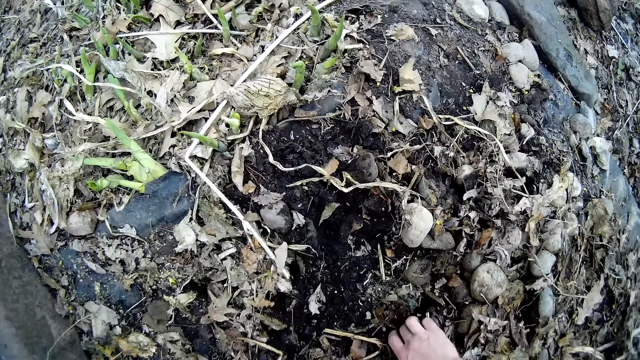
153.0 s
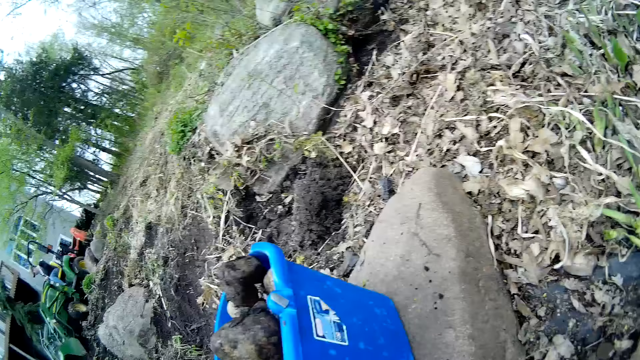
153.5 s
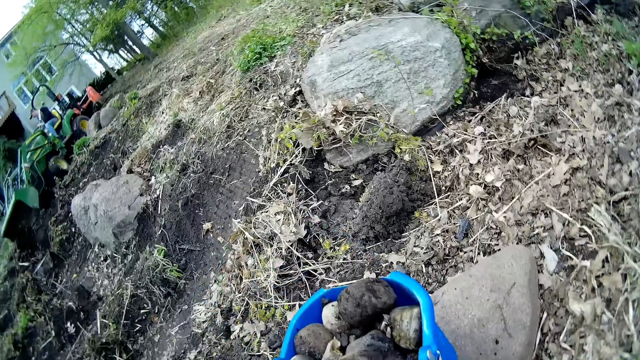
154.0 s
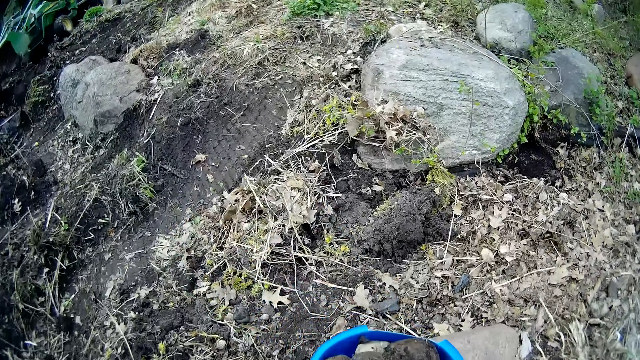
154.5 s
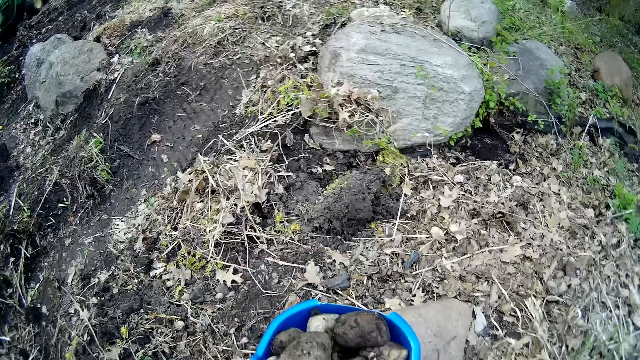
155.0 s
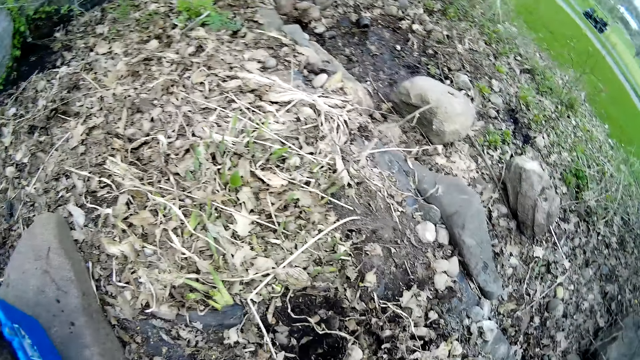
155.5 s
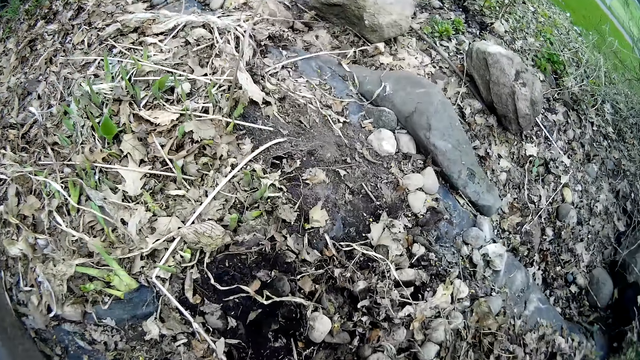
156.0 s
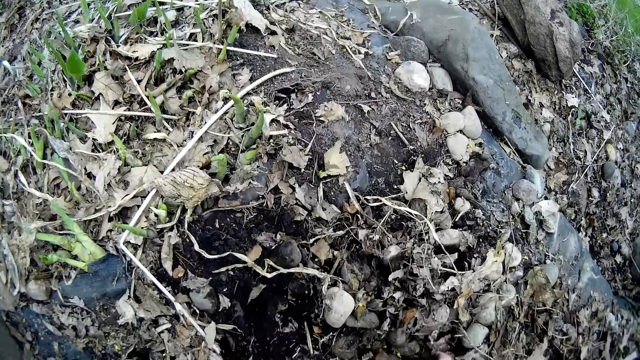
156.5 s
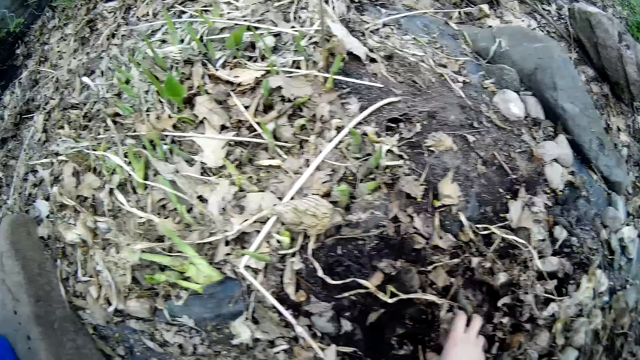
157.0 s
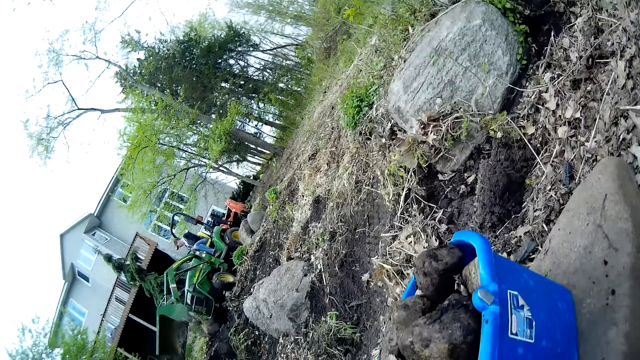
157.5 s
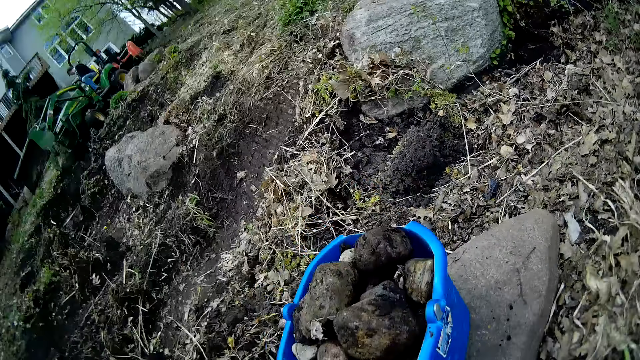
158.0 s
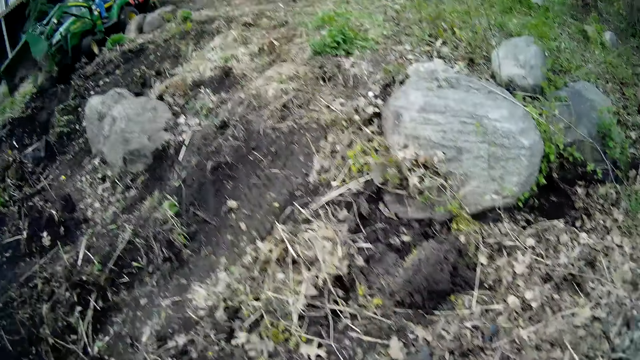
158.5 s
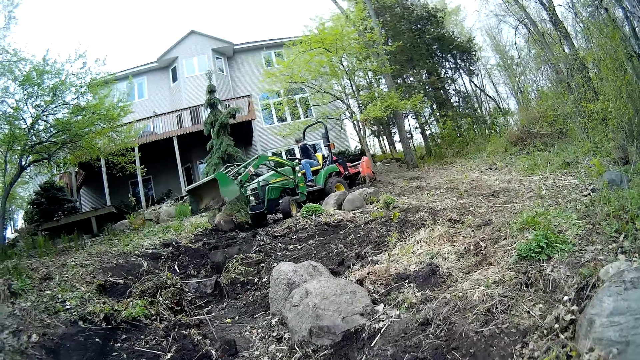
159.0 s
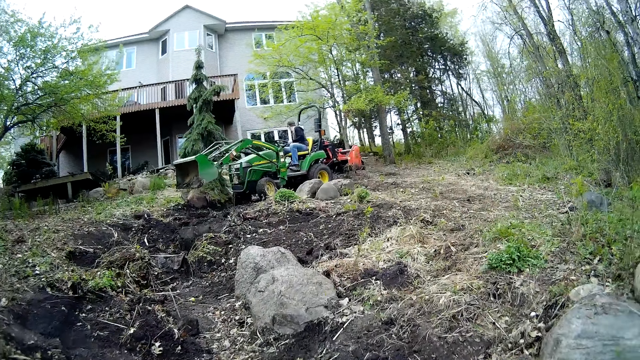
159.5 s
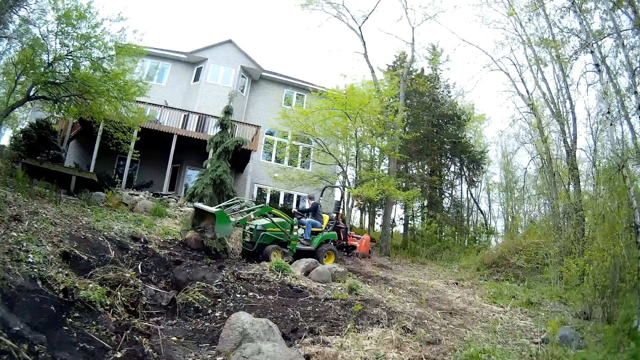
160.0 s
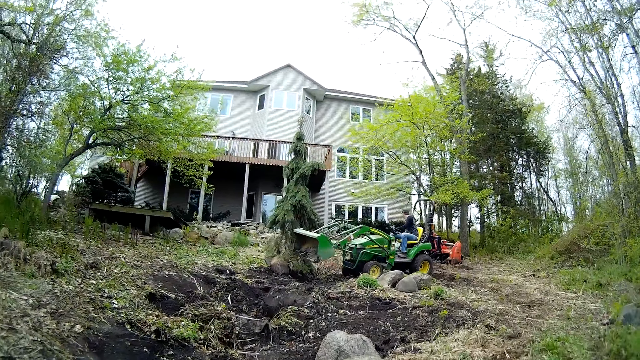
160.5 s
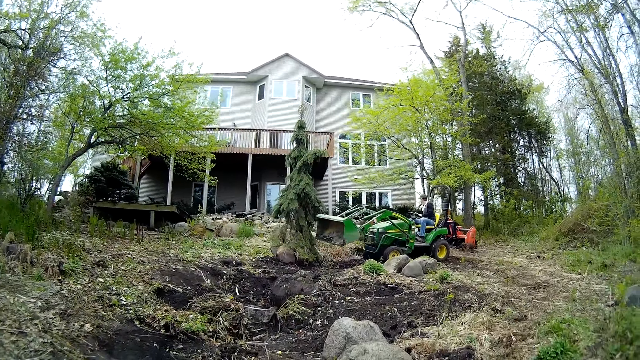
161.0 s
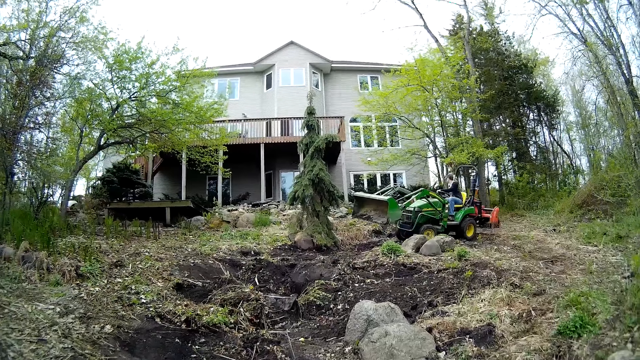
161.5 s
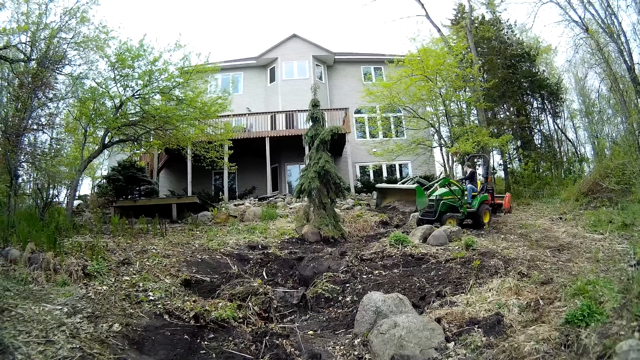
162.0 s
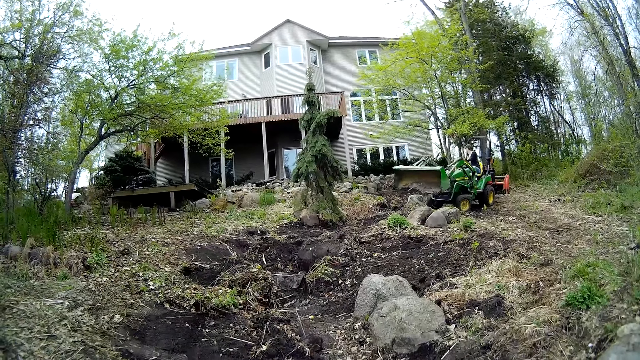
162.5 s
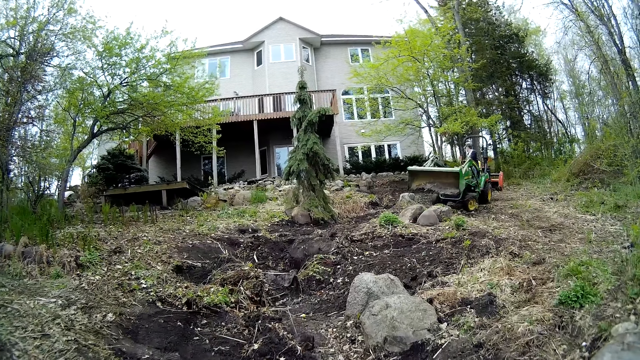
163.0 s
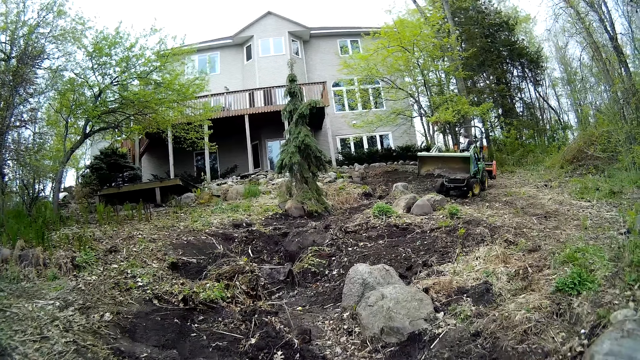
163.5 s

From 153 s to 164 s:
The camera wearer places the piece of rock in the bucket with his right hand. He picks up a piece of rock on the ground with his right hand. He drops the stones in the bucket. He looks at the driver.

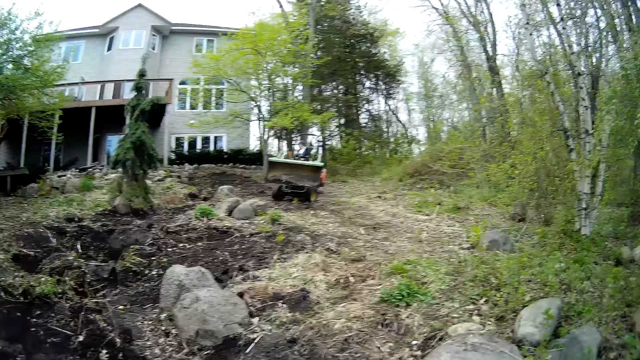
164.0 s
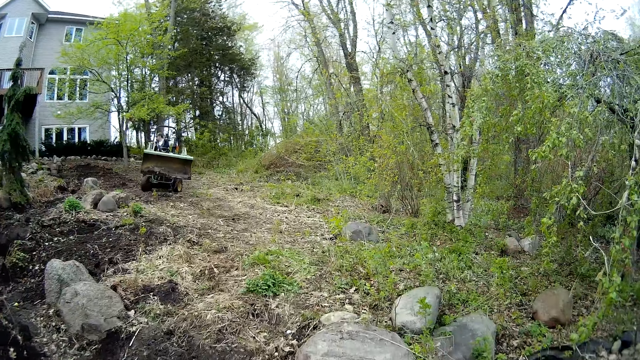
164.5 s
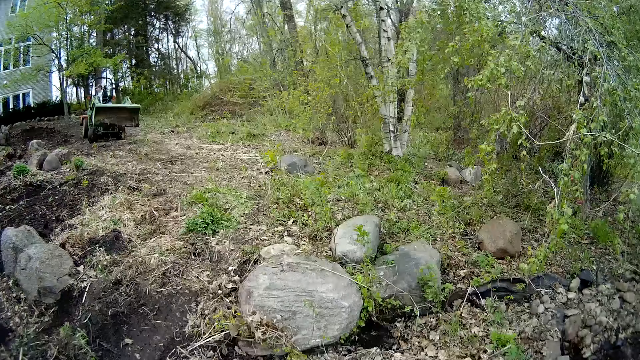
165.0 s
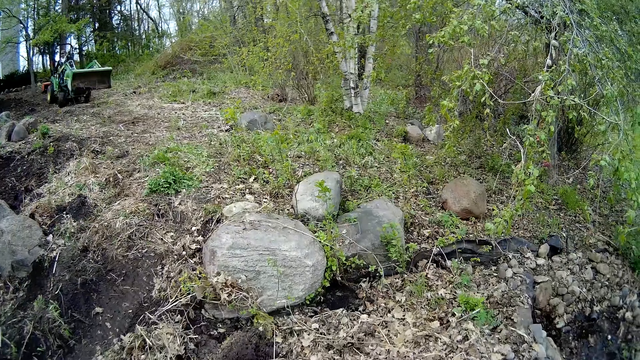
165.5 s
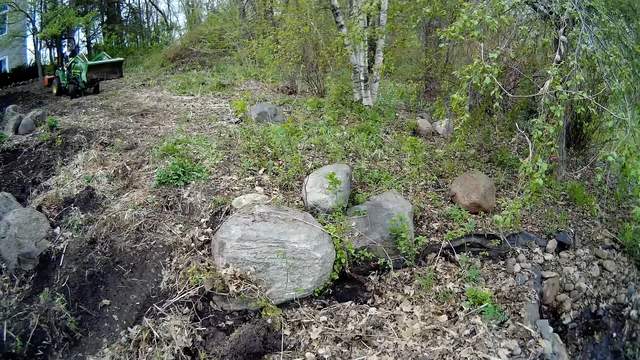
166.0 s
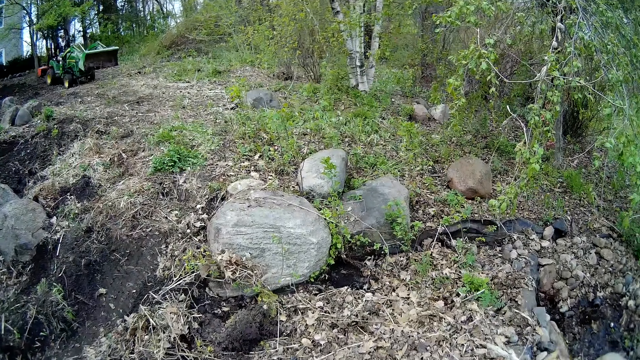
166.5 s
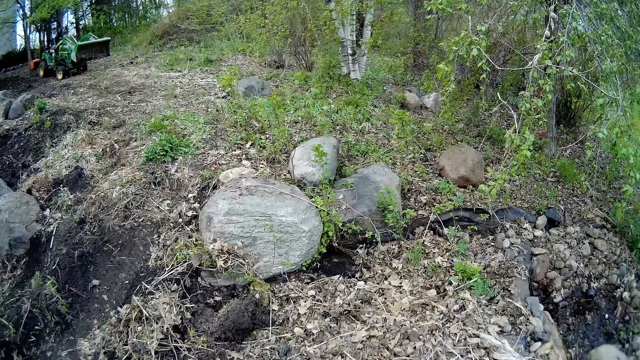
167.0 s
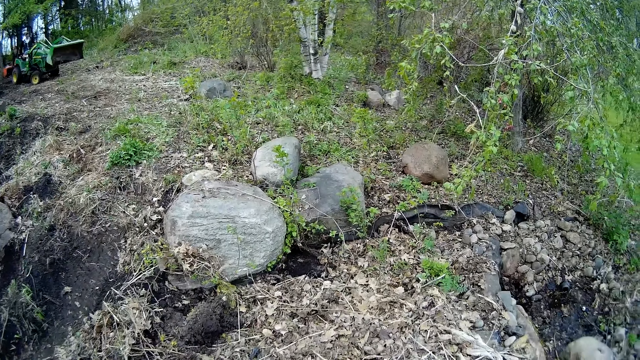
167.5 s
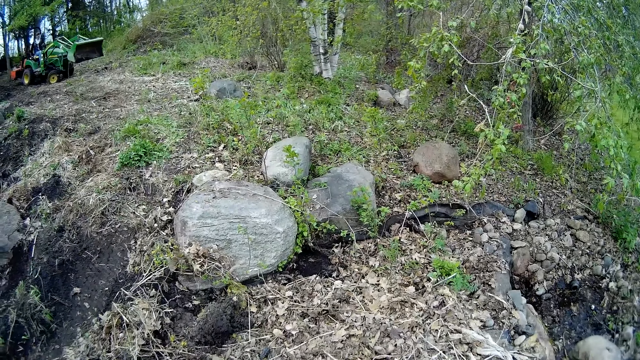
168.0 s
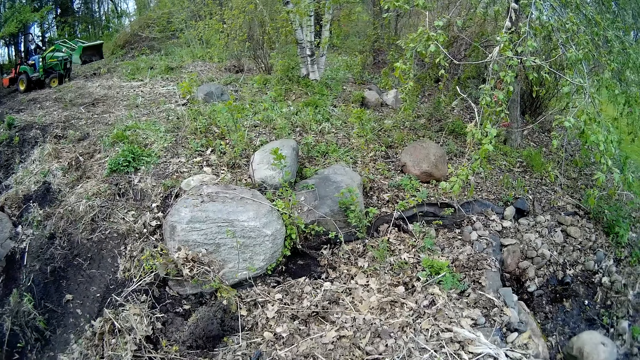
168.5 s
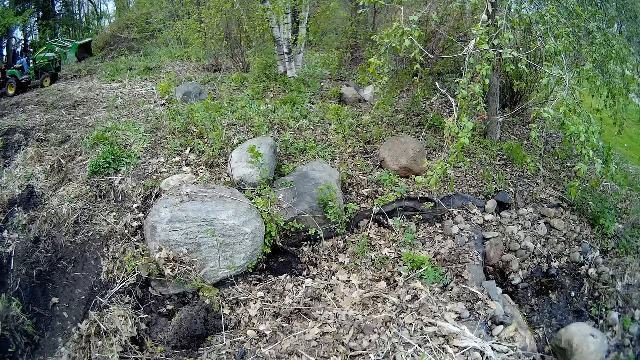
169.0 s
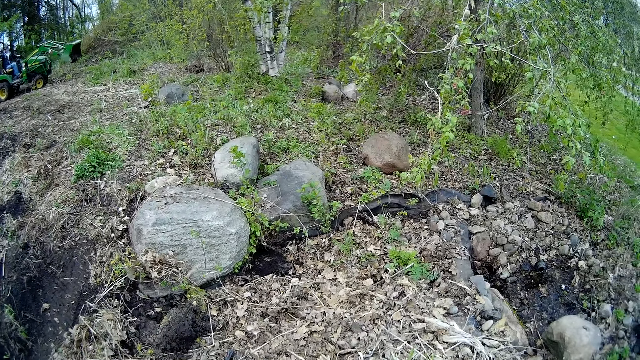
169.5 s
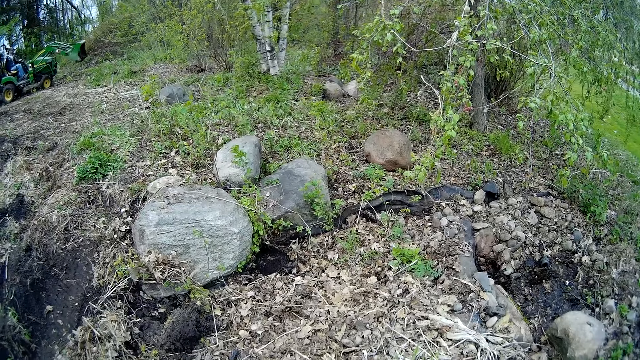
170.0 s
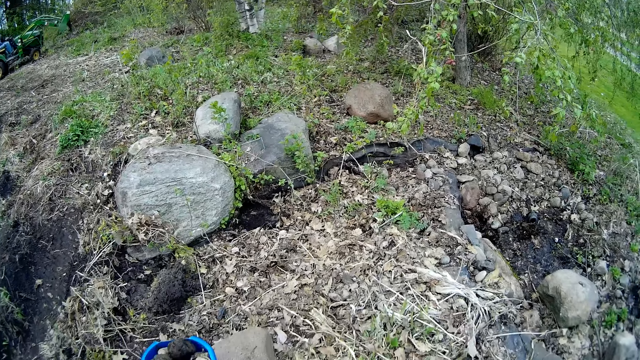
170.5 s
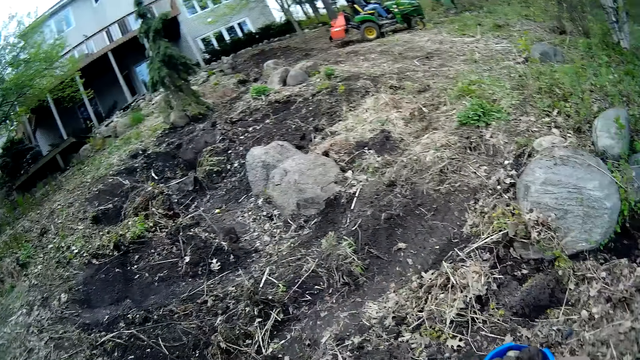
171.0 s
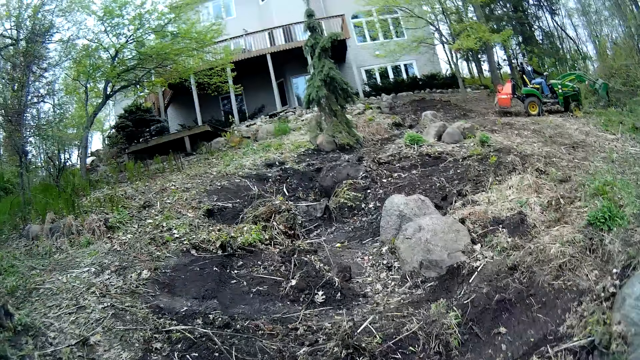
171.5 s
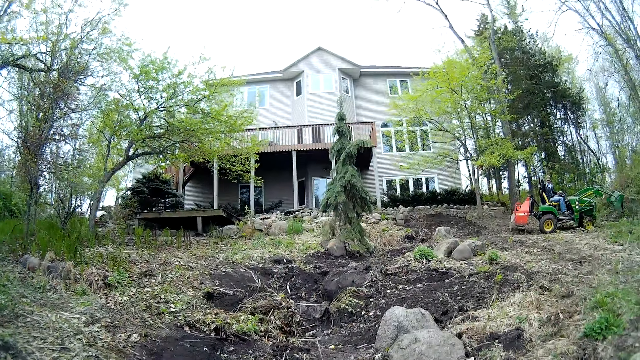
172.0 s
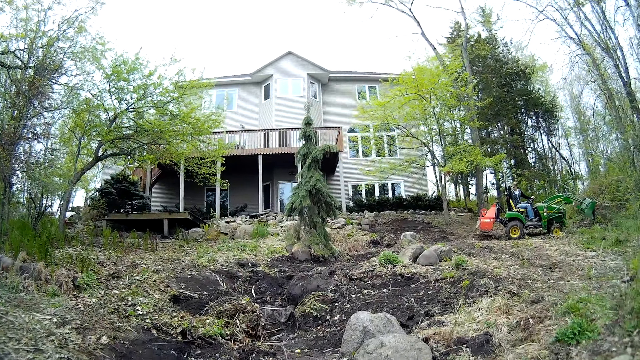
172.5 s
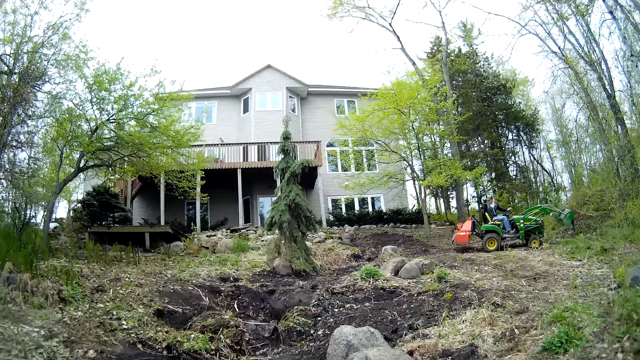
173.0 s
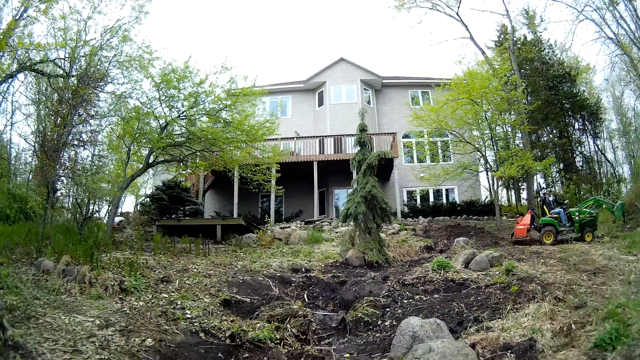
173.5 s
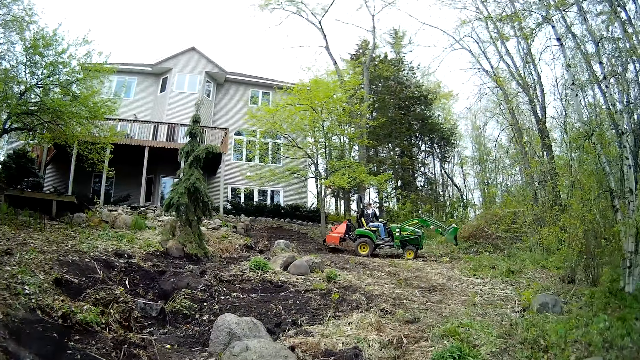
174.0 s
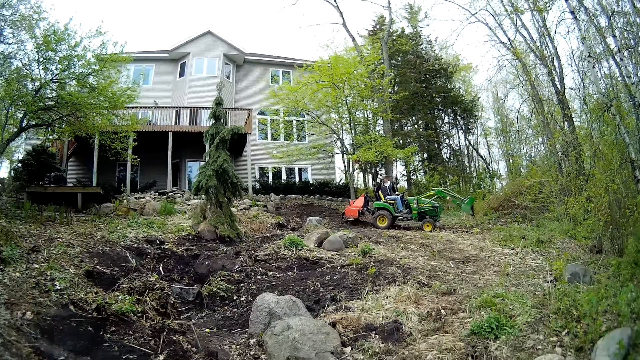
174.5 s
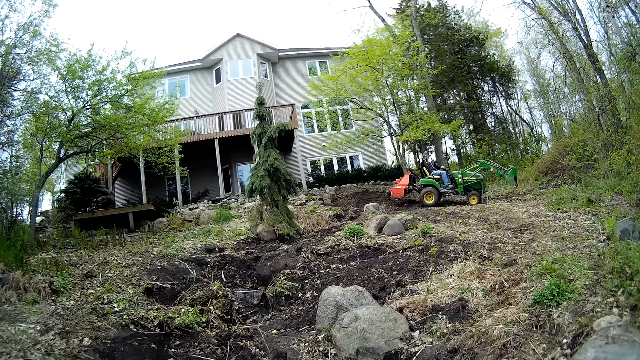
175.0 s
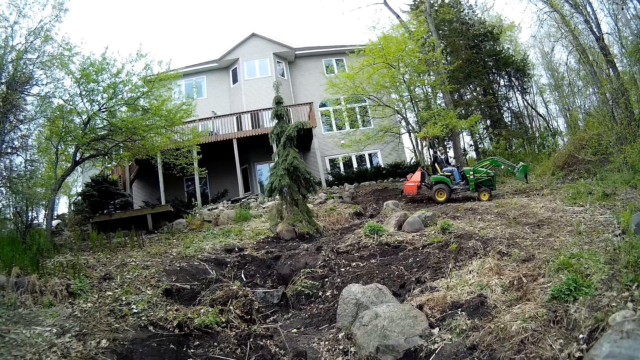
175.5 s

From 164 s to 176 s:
The camera wearer looks around.
